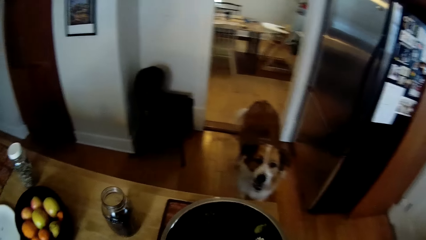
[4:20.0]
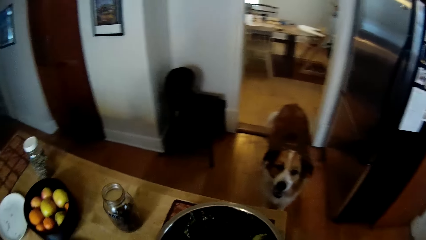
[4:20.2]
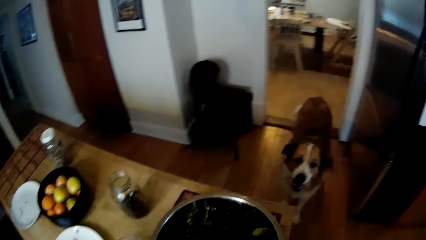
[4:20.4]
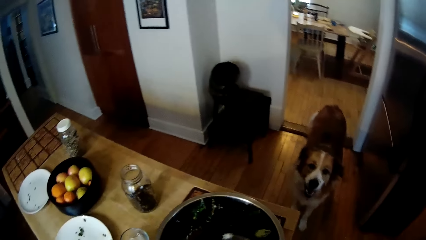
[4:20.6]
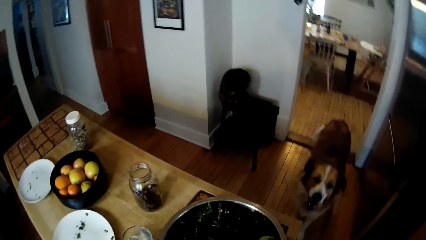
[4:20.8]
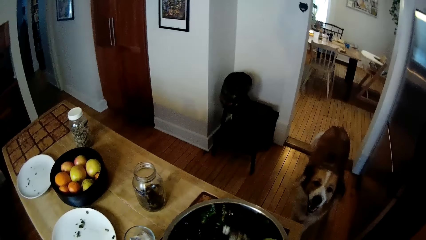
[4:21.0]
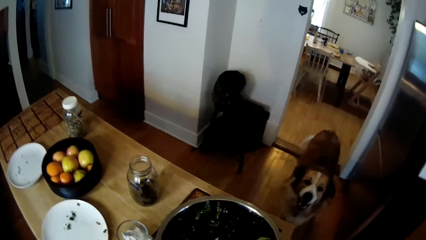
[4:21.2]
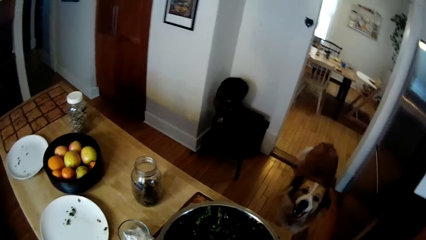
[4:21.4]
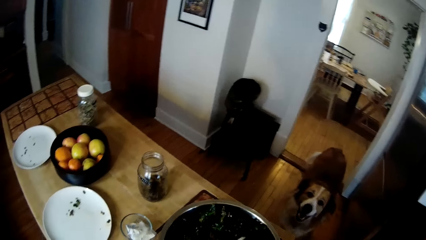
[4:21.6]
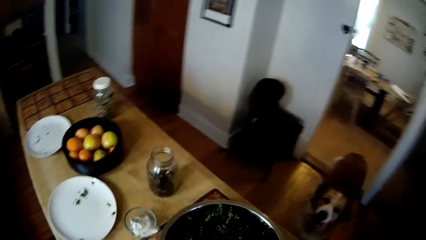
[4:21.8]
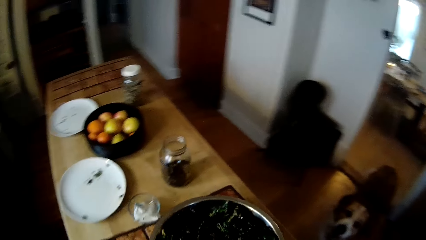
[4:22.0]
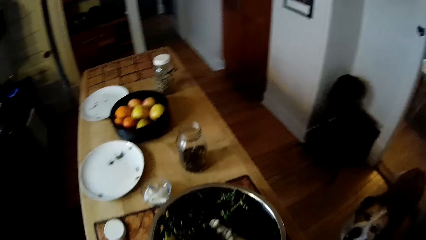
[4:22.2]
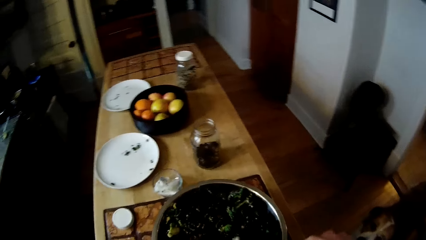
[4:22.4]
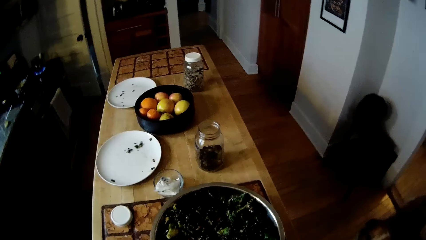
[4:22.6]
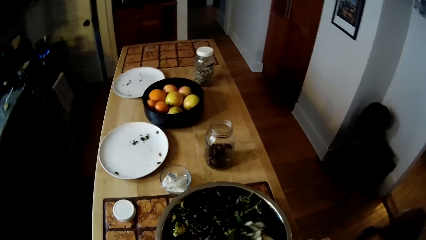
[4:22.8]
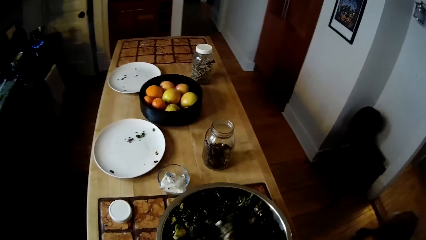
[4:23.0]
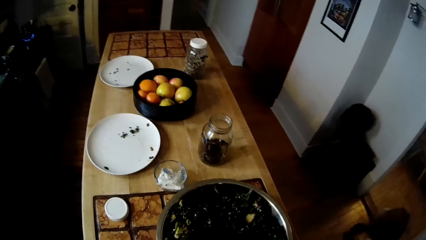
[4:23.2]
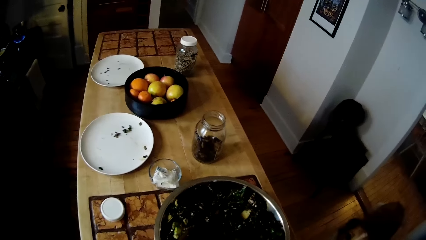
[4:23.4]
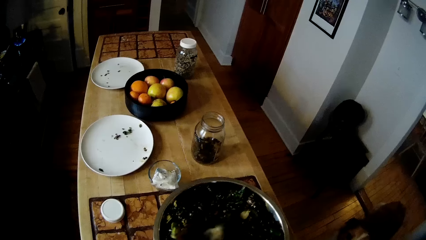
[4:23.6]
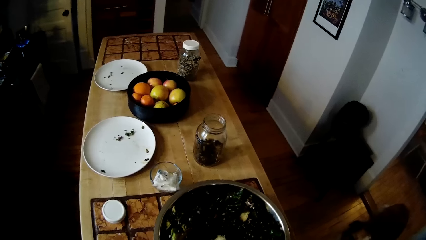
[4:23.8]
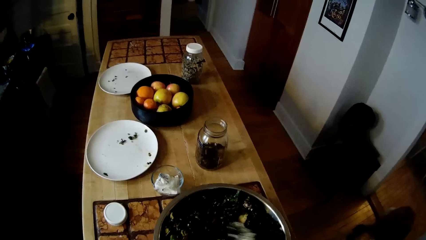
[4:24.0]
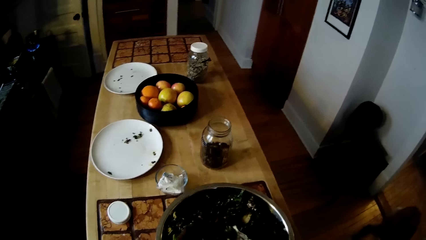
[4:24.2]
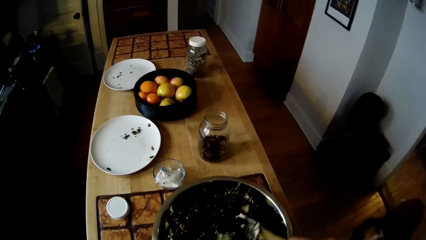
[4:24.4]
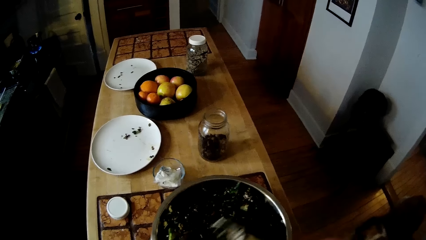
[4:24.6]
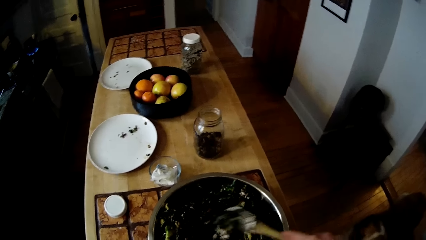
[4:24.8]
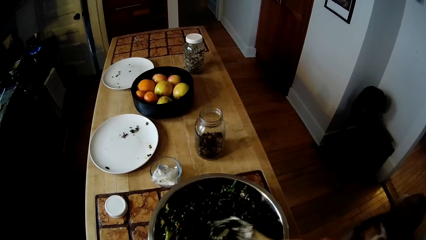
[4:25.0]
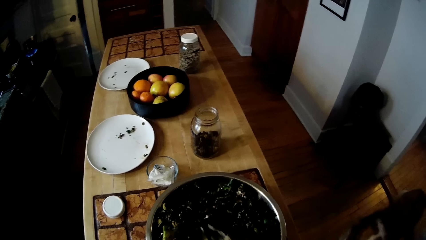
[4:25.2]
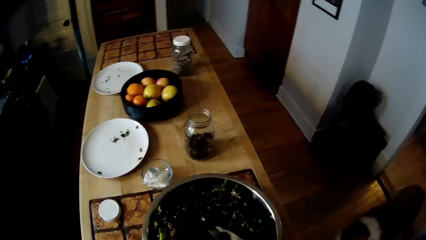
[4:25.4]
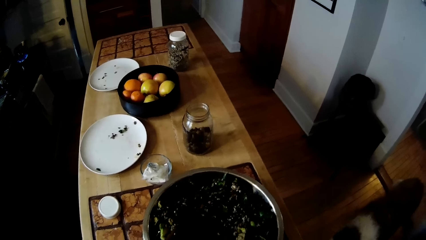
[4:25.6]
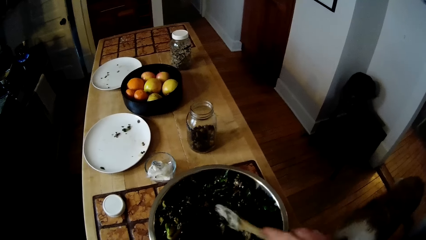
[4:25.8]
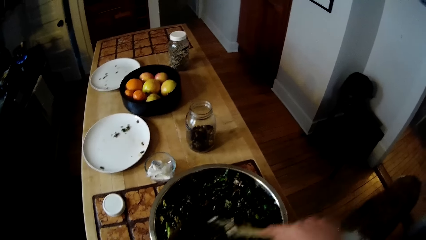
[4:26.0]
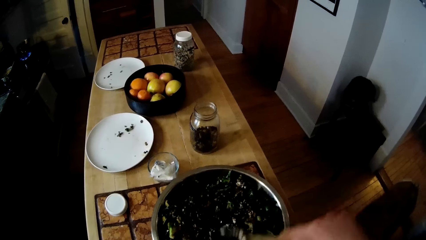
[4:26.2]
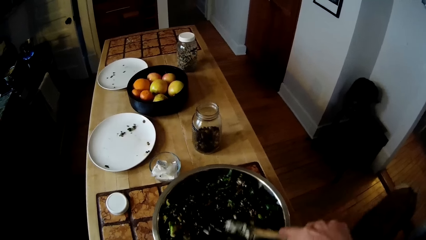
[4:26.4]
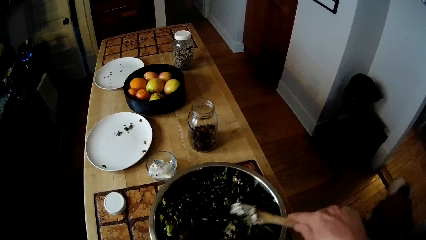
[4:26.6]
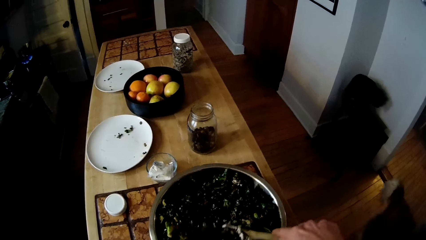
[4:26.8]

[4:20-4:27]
The camera wearer stirs the vegetable in the container with the turner in his right hand and the spoon in his left hand.

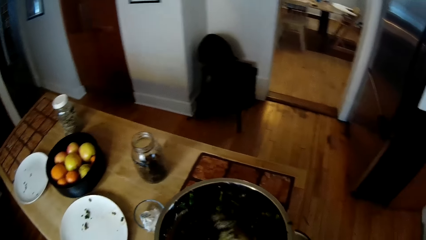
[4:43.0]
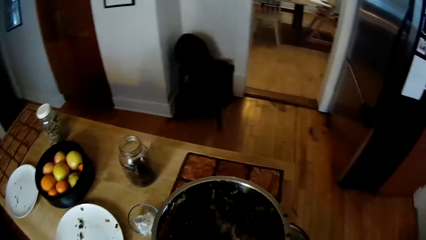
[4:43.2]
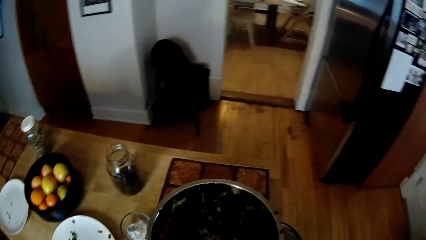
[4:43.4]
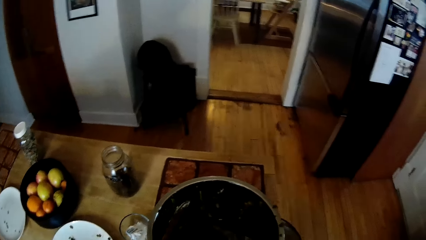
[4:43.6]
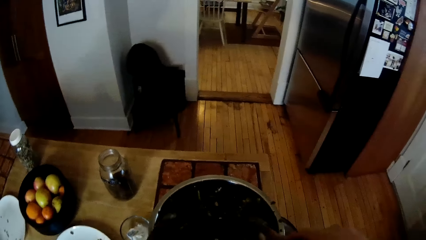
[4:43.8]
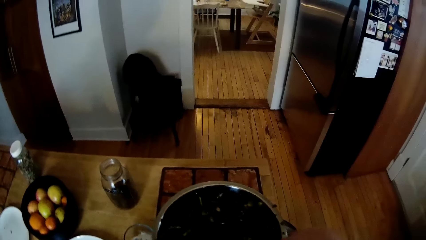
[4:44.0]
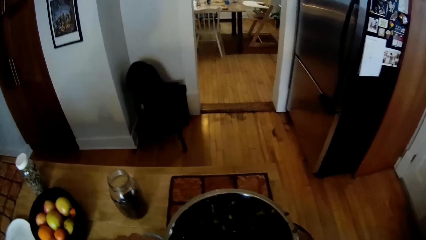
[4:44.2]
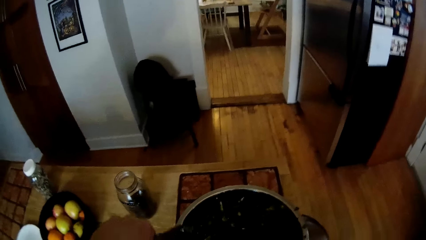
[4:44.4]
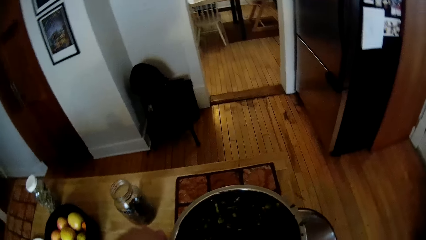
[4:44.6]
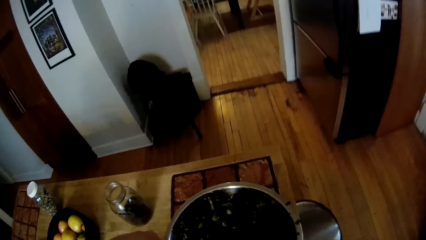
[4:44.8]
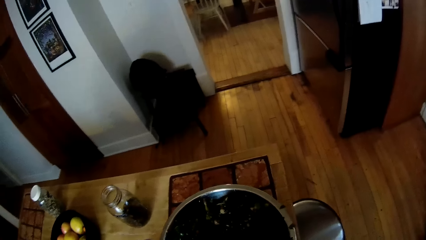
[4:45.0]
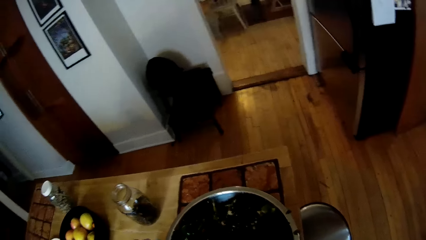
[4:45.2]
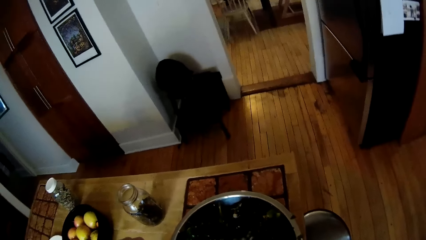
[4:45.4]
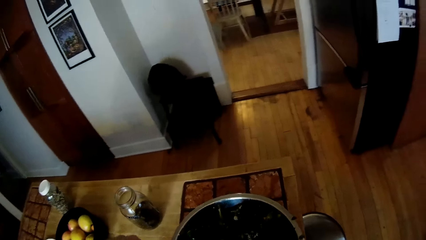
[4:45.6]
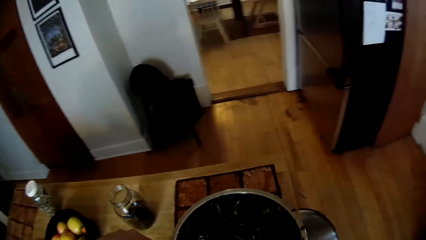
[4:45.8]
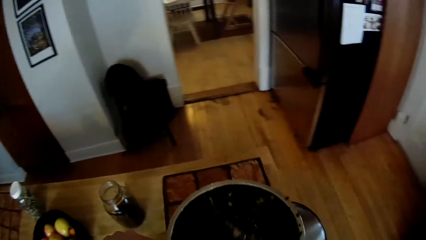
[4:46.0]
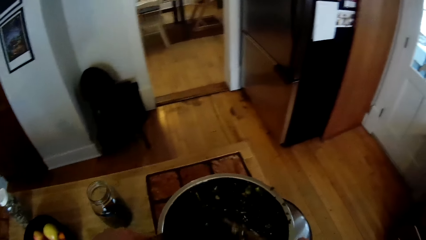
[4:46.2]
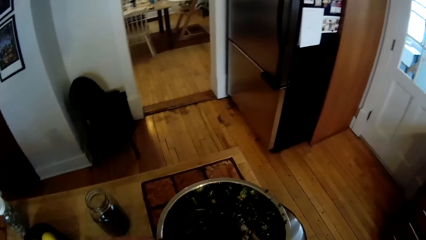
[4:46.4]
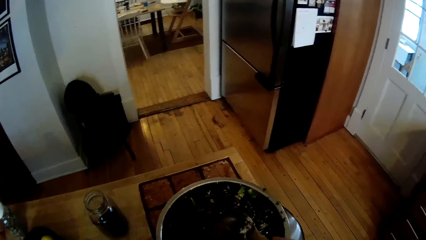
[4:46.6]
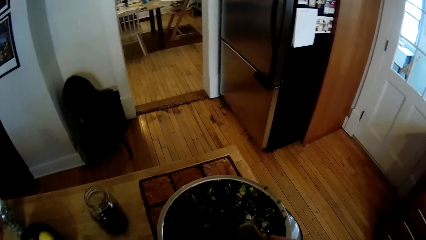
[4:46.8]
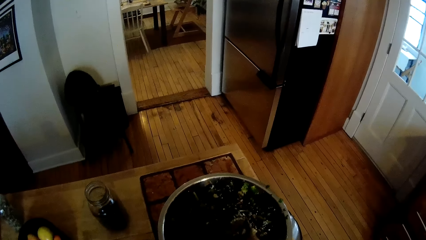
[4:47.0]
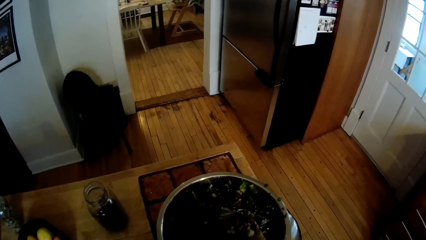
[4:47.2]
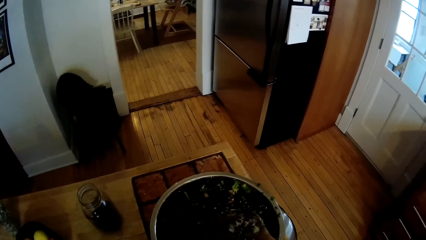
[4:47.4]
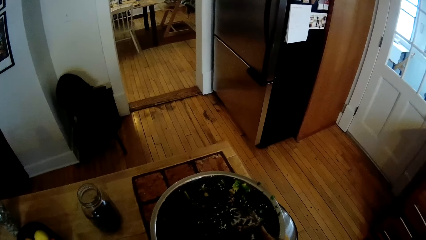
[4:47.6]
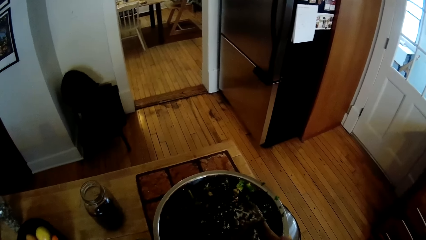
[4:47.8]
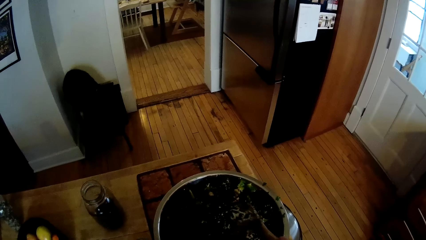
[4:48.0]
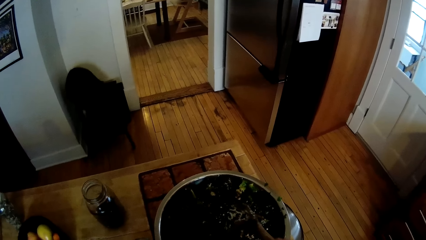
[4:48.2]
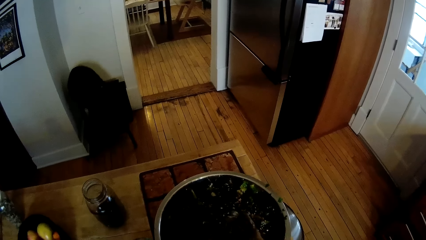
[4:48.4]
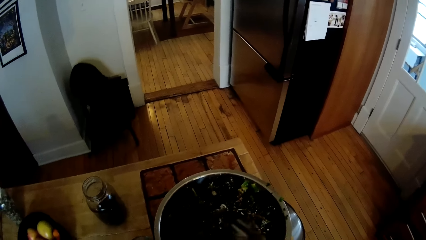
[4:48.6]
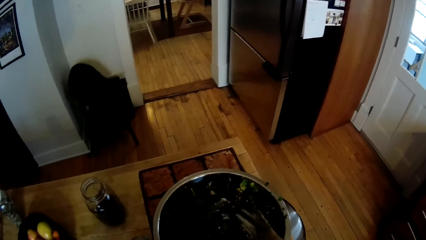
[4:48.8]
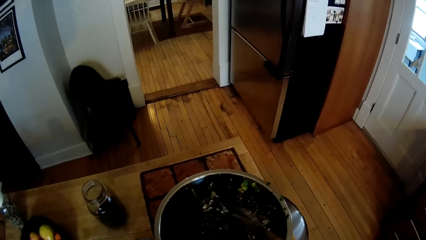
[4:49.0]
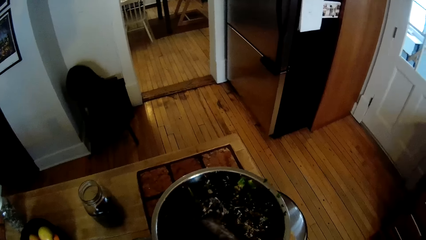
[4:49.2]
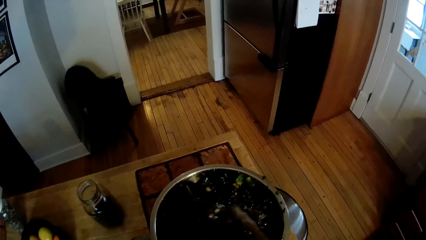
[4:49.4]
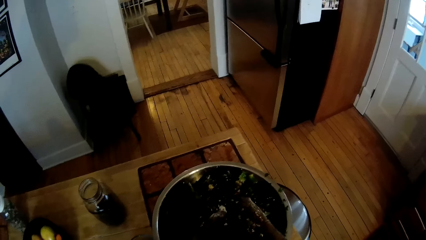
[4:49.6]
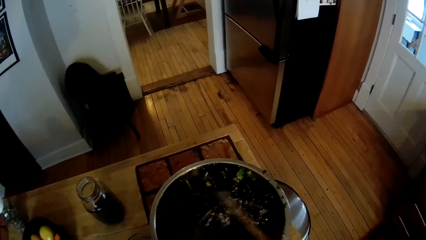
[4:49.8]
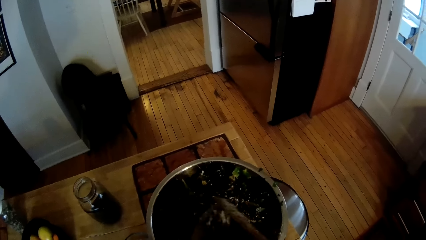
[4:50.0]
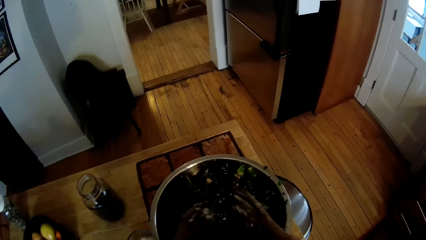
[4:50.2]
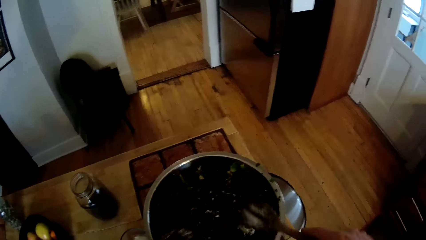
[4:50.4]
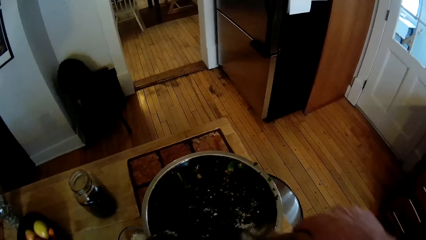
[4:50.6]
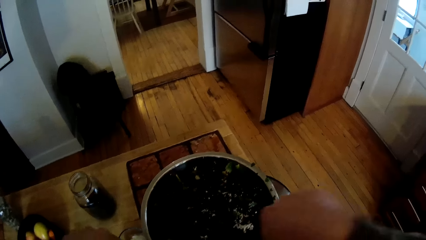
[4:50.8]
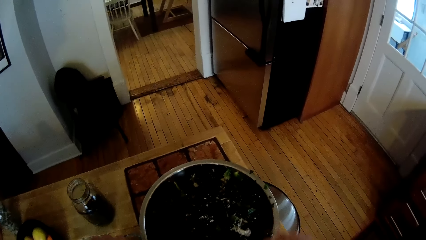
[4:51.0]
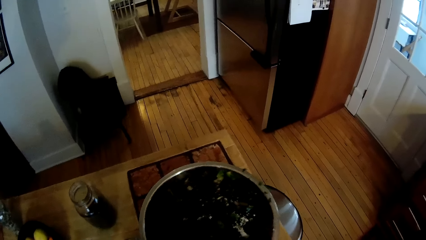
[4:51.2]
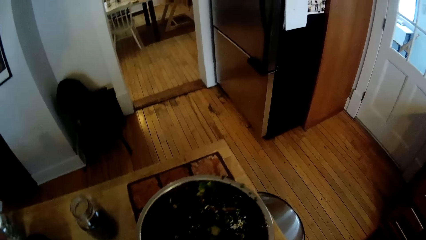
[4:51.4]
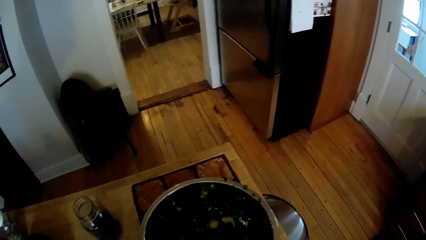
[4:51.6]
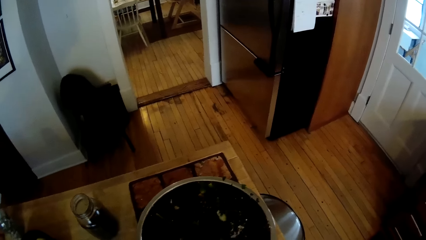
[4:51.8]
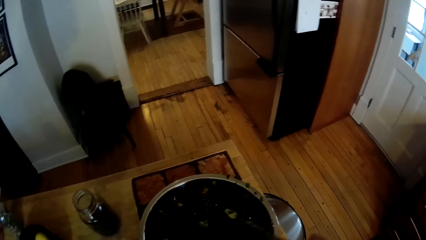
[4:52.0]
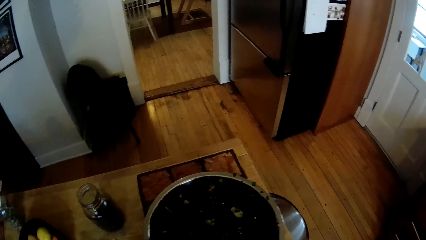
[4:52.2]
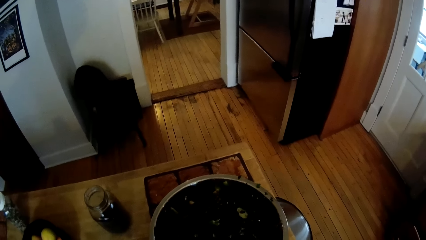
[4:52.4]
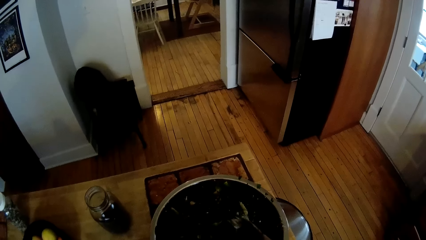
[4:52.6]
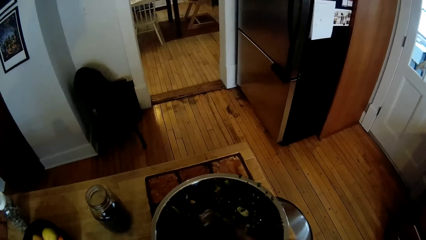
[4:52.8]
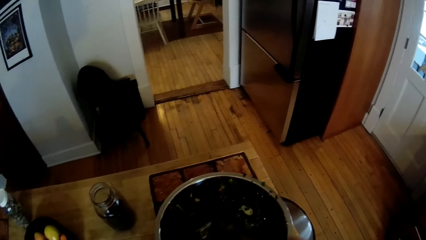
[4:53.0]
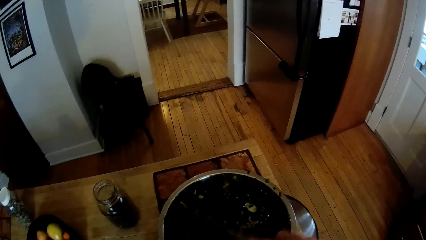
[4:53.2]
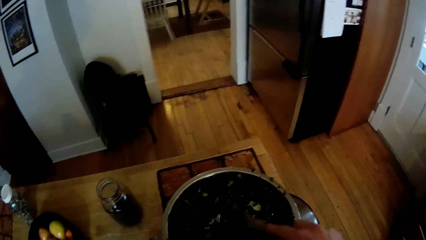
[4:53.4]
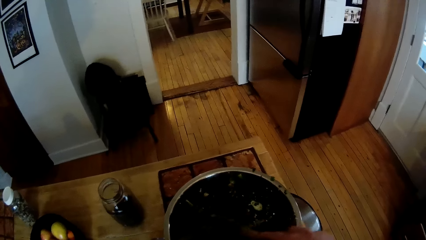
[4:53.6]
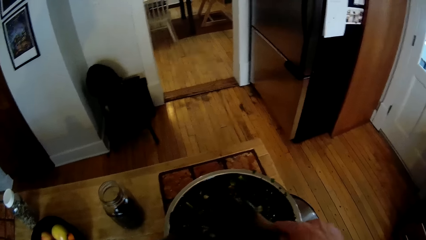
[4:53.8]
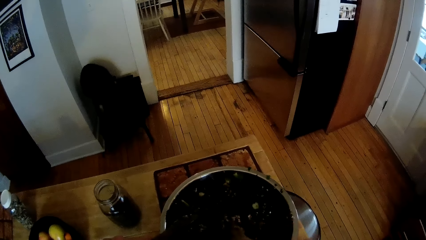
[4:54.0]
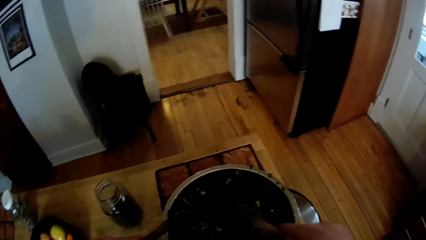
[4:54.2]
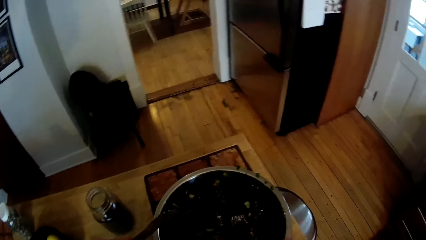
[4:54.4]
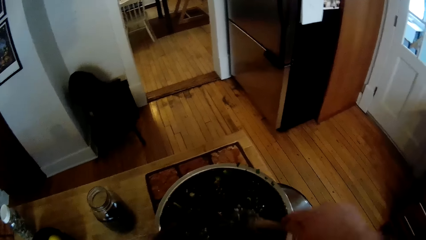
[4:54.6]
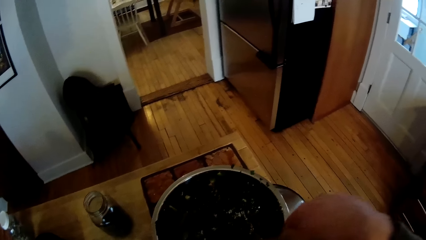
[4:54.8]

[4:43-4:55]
The camera wearer scrapes off cream on the wooden spoon in his right hand with the wooden spoon in his left hand. He clears the turner with his hands. He scrapes off cream on the wooden spoon in his left hand with the wooden spoon in his right hand. He stirs salad in the bowl with the wooden spoon in his right hand. He stirs the salad in the bowl with the wooden spoon in his left hand.
